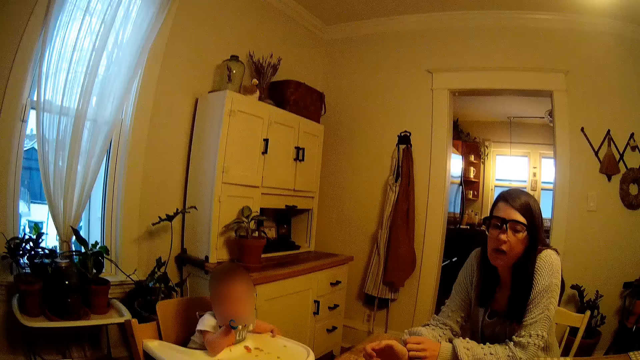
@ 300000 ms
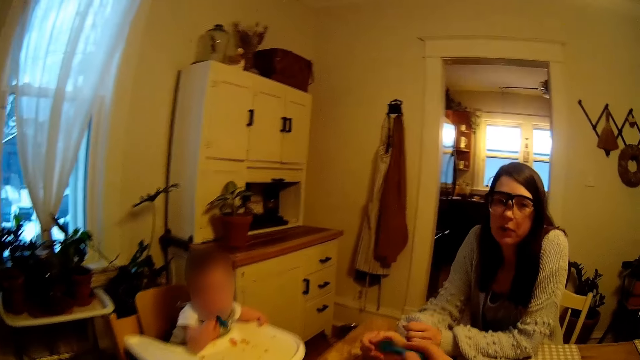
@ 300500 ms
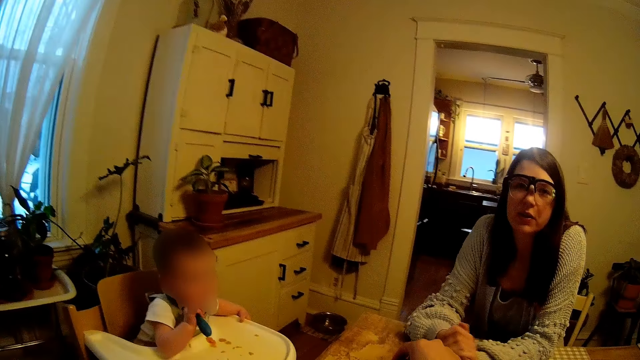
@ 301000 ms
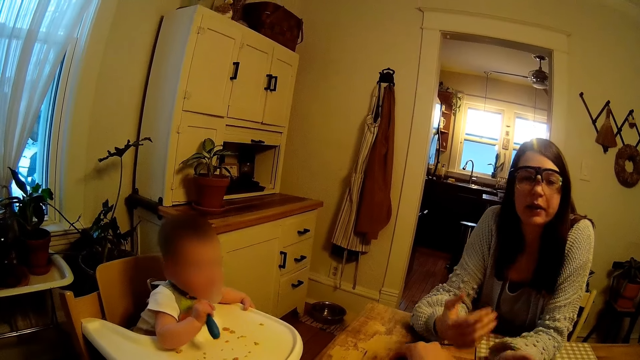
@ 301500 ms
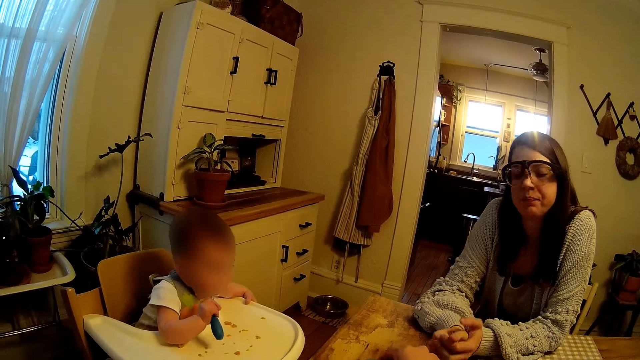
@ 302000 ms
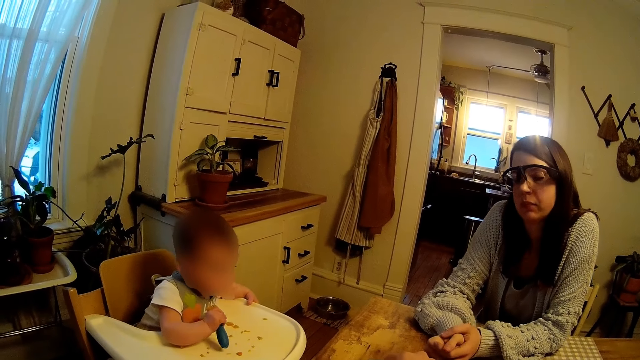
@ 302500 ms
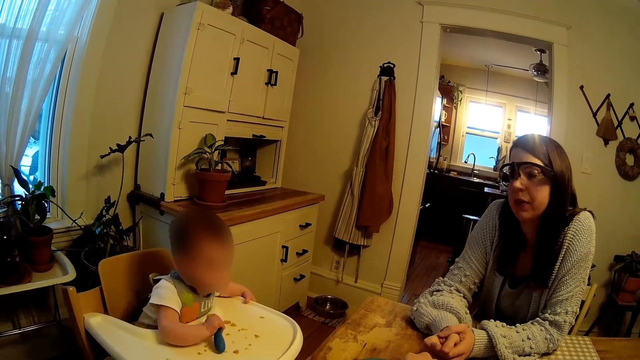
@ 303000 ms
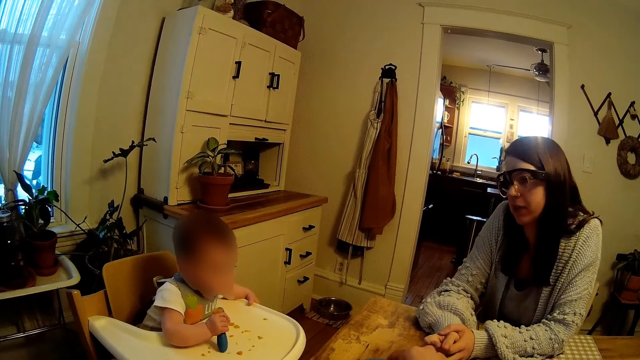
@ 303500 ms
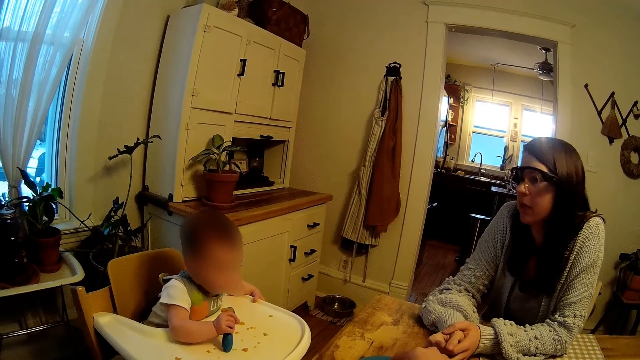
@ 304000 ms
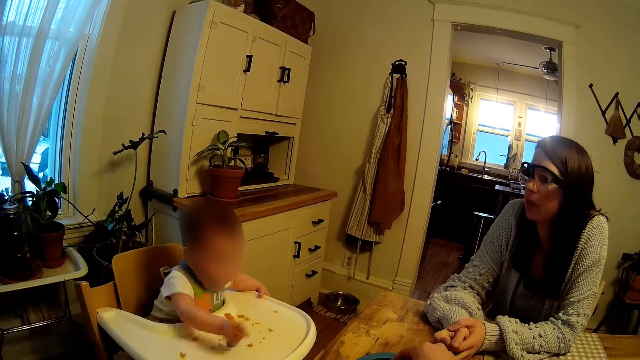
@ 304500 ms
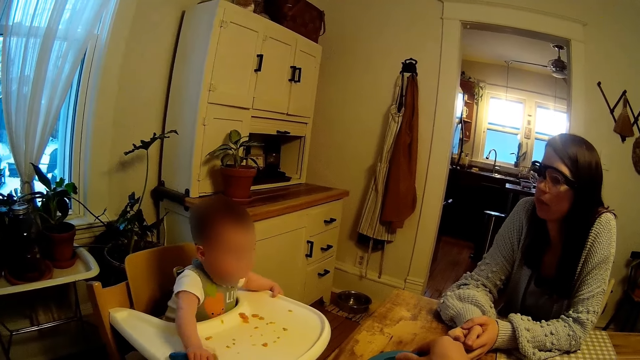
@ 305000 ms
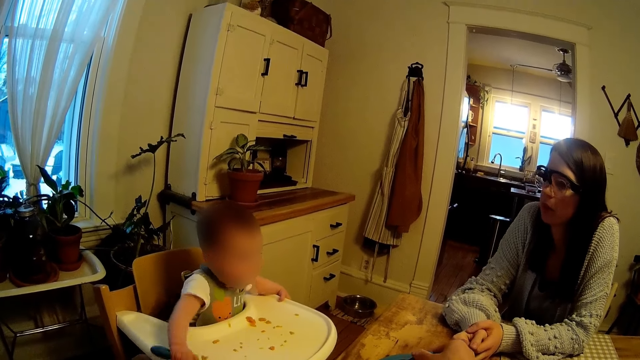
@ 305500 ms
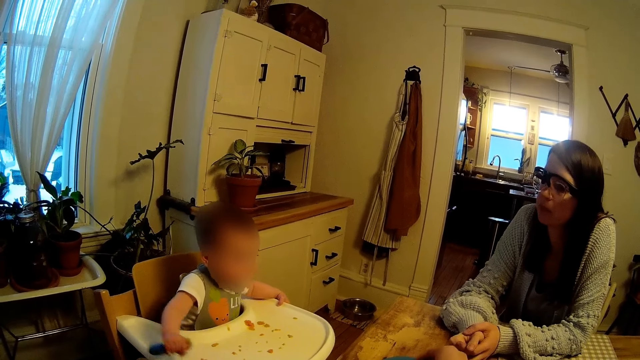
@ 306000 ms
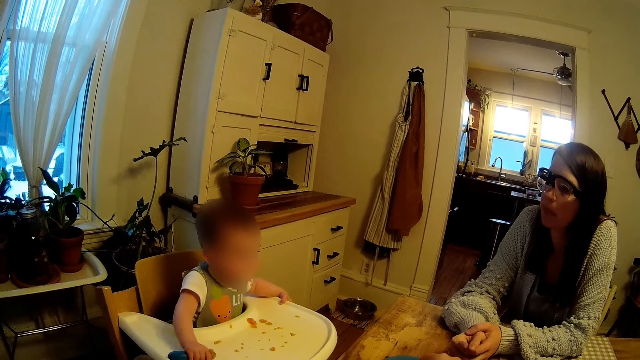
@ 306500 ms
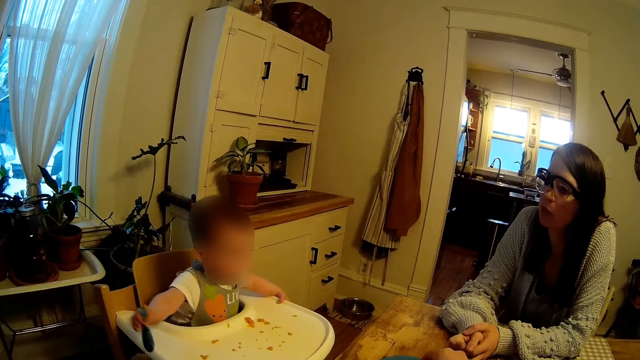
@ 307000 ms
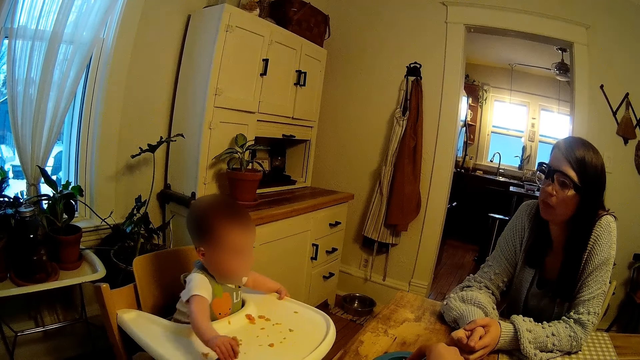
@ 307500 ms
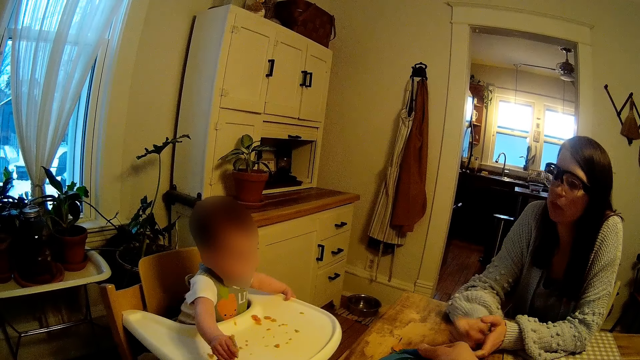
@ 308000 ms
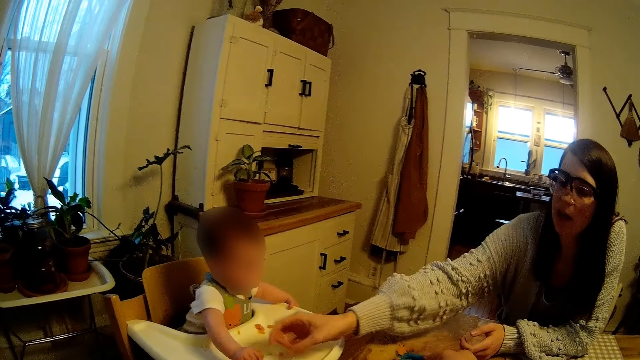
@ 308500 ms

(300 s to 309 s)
The baby holds the spoon in her right hand. The camera wearer communicates. The baby plays with the spoon on a table. The baby hits the surface.

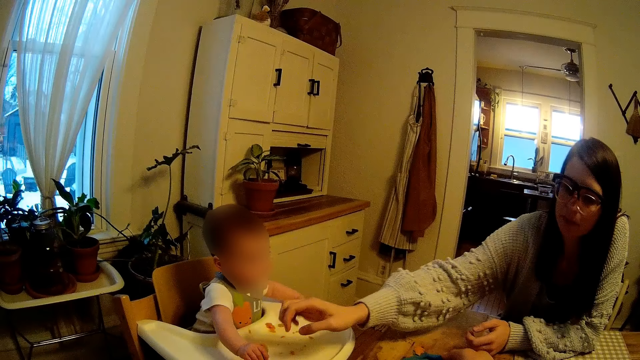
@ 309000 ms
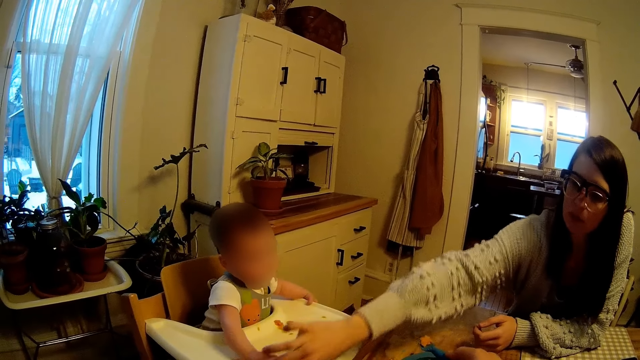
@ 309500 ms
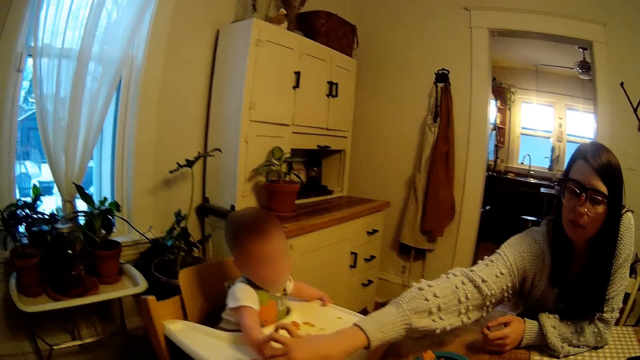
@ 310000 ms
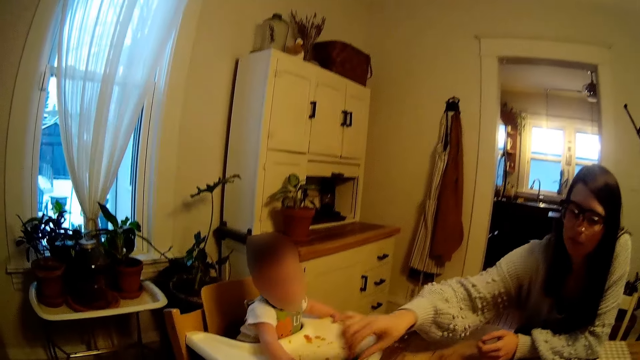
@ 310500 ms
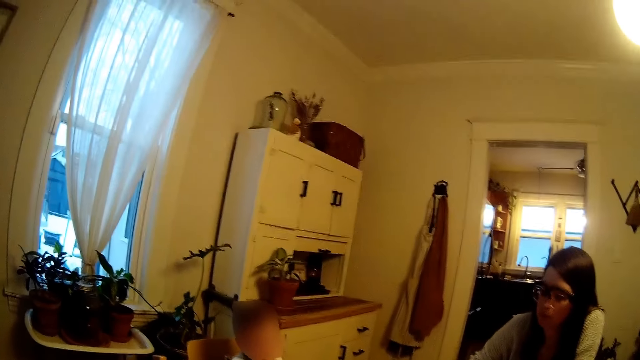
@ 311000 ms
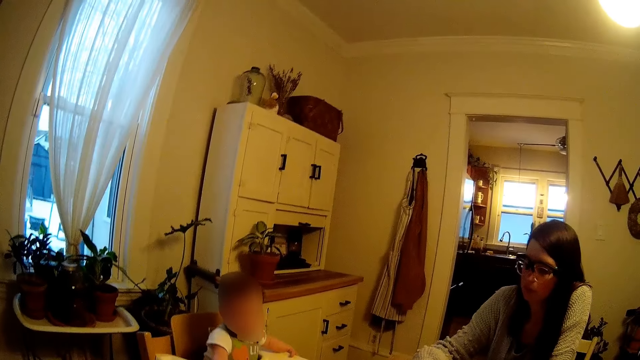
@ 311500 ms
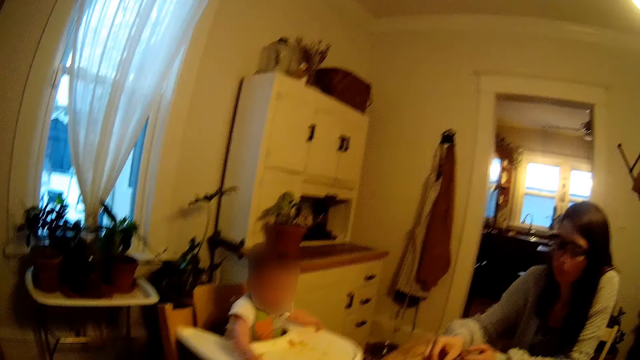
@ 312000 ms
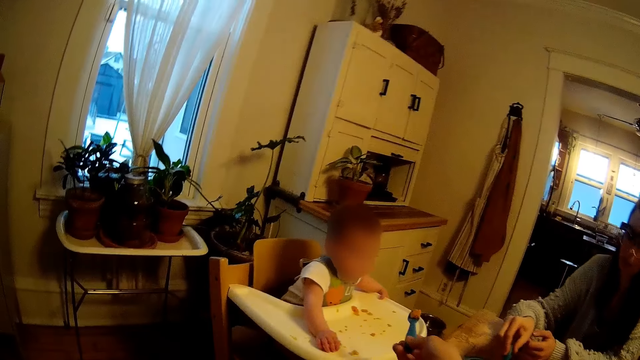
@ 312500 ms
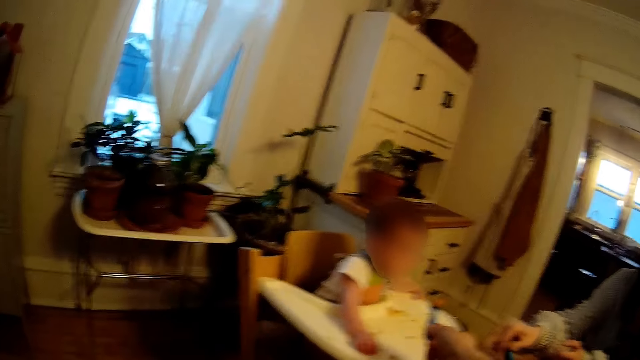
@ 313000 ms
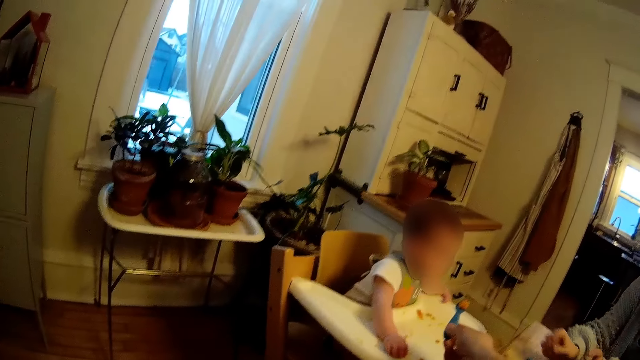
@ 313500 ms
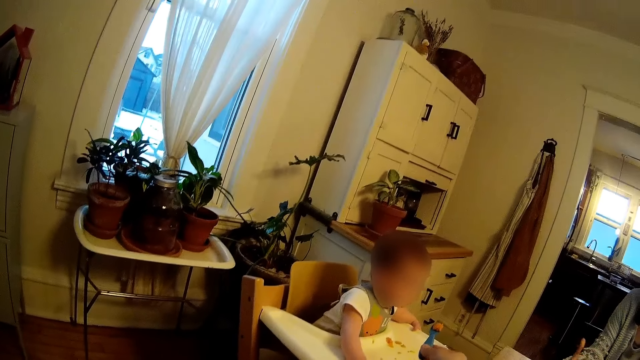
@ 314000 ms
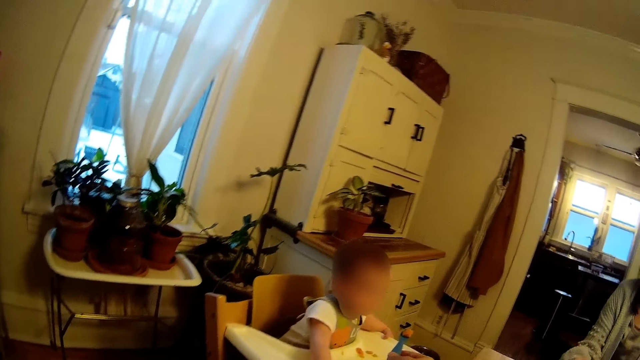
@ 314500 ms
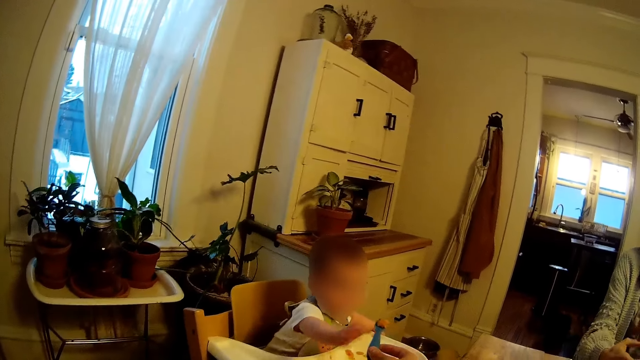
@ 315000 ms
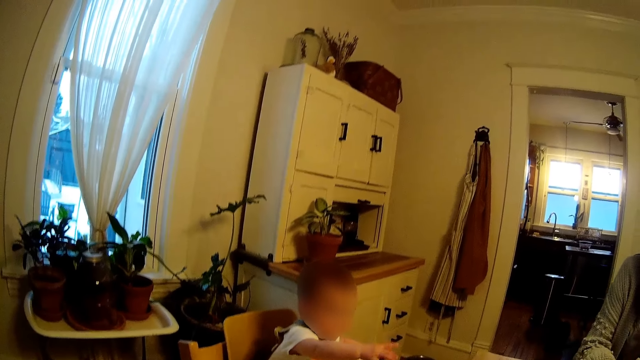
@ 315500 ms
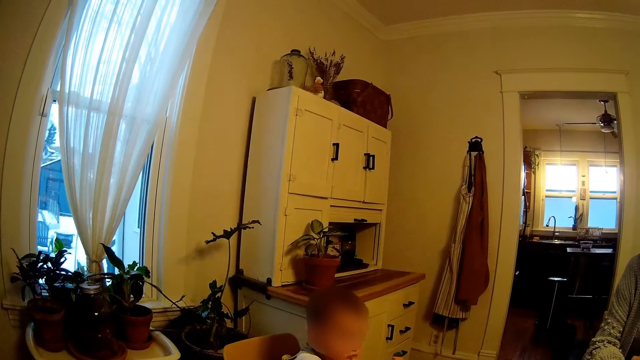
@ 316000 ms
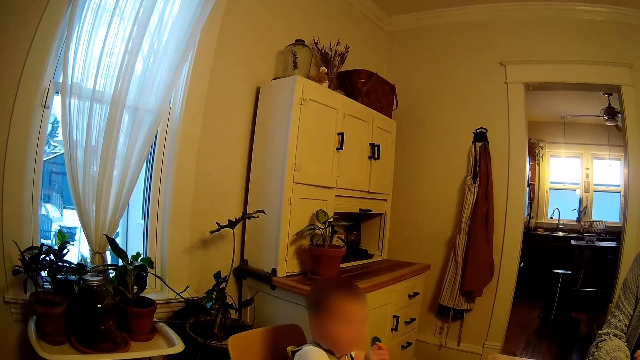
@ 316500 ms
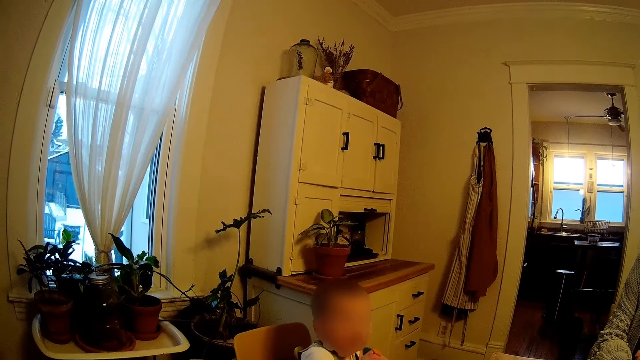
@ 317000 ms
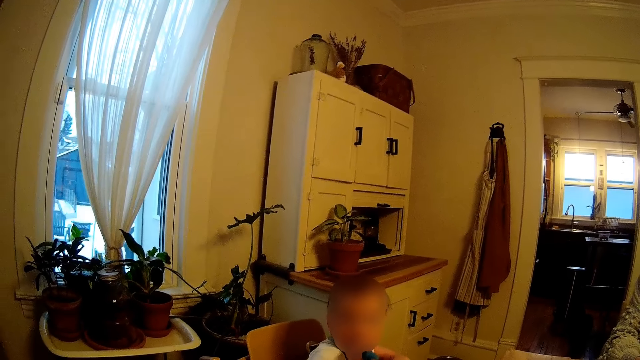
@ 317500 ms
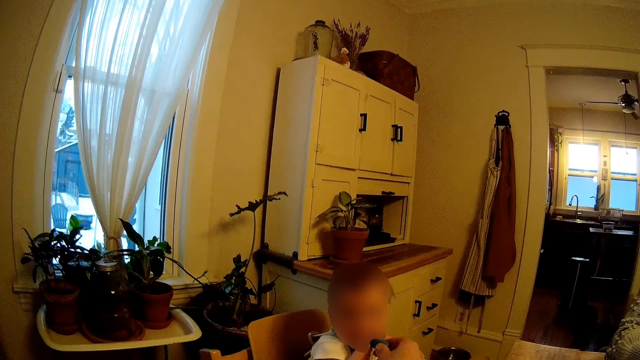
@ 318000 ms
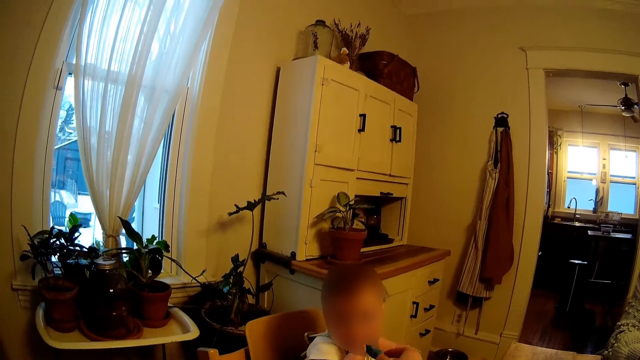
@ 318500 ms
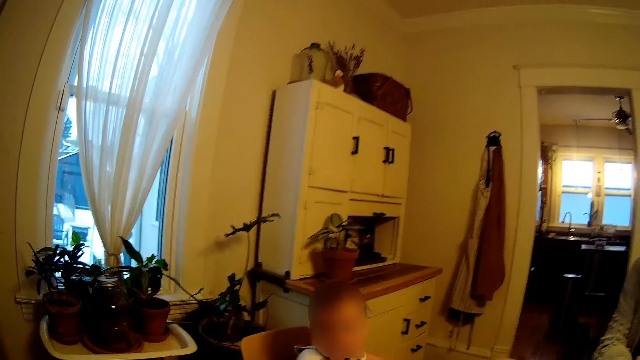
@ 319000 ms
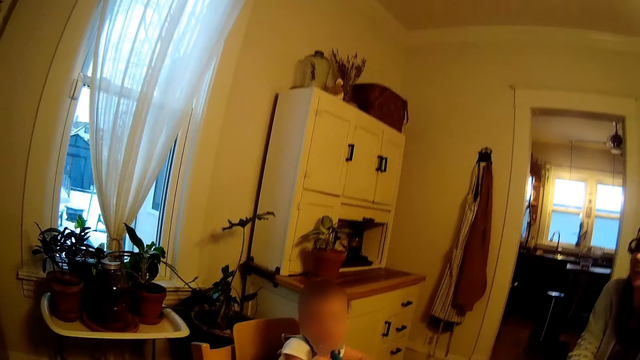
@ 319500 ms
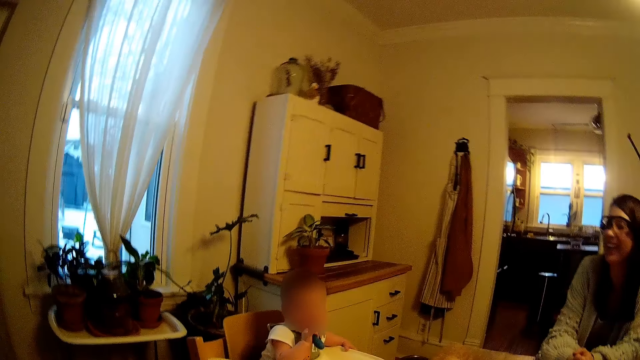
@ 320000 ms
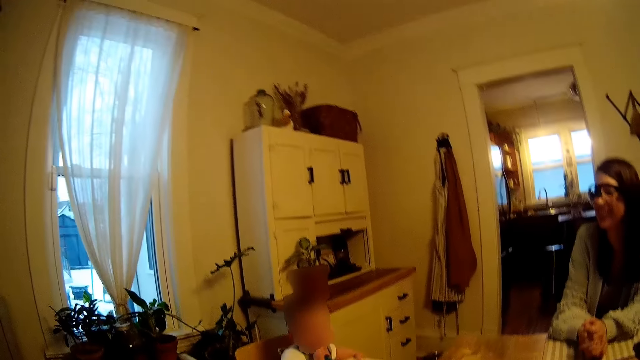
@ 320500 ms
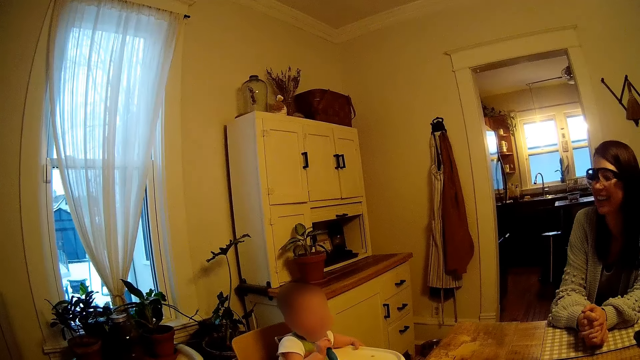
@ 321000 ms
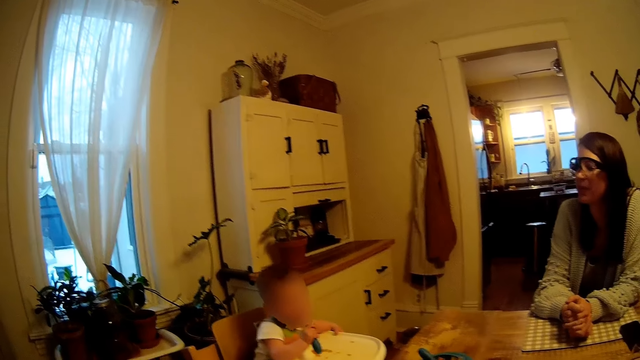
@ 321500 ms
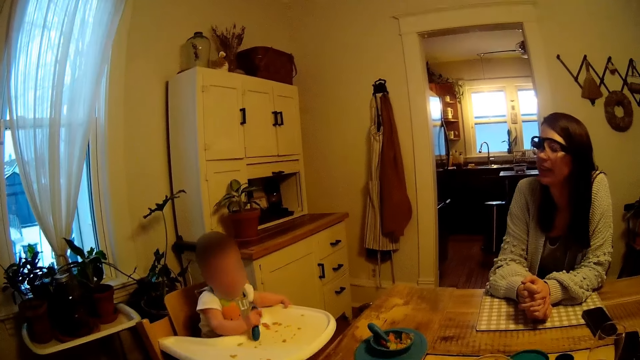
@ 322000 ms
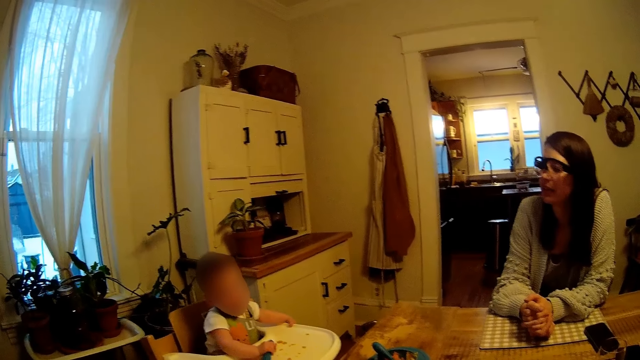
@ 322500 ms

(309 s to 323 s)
The woman collects the spoon from the baby with her right hand. The camera wearer gives the spoon with cereal to the baby with his right hand. The baby collects the spoon with cereal with her right hand from the camera wearer. The baby puts the cereal in her mouth with the spoon in her right hand. The camera wearer interacts with the woman. The baby removes the spoon from her mouth.
